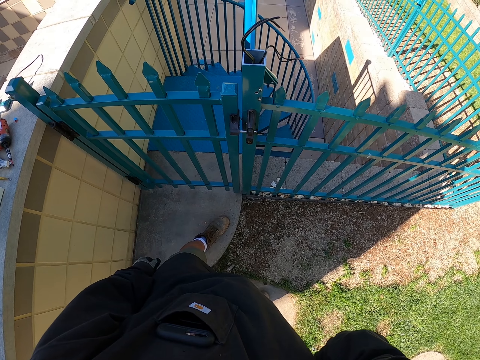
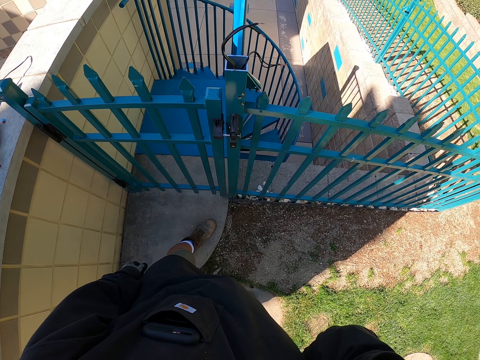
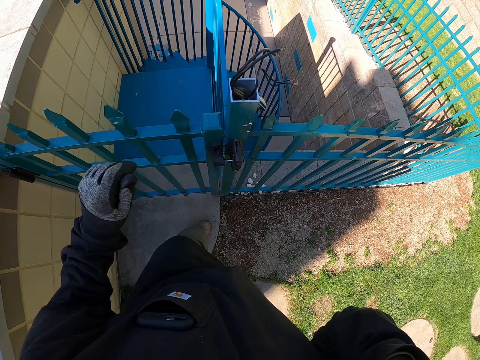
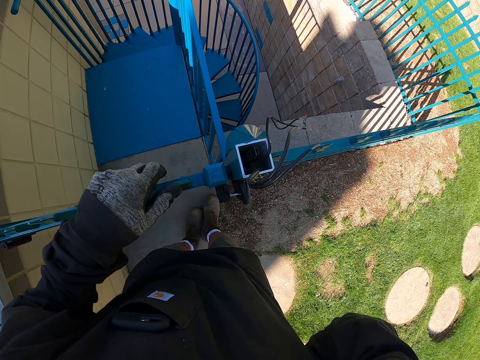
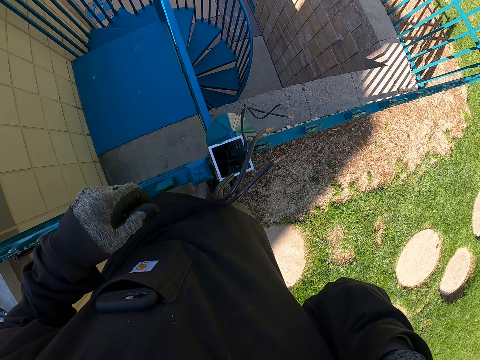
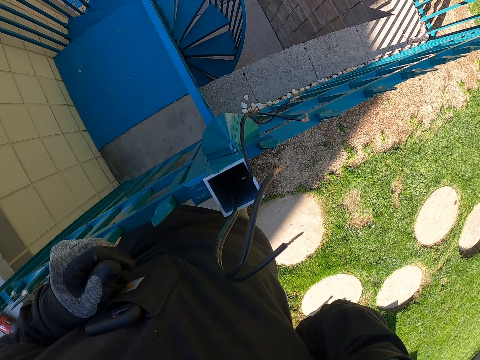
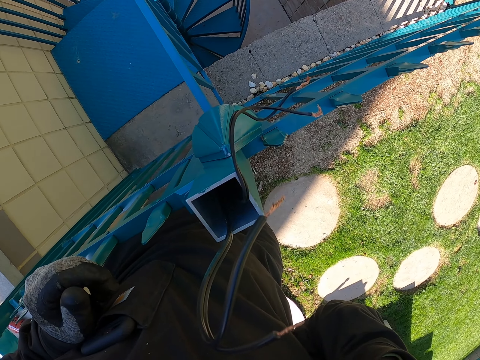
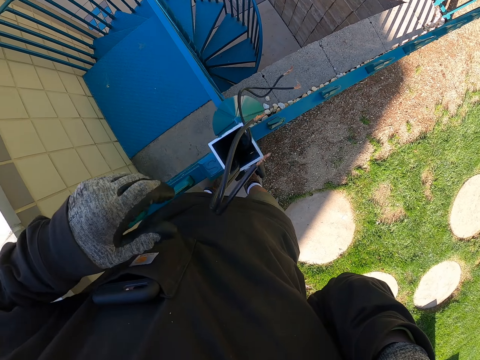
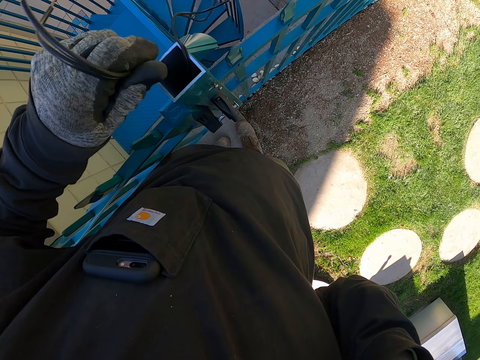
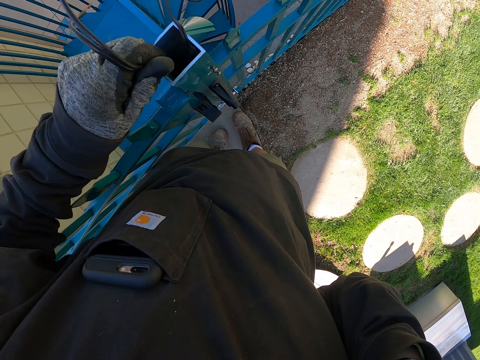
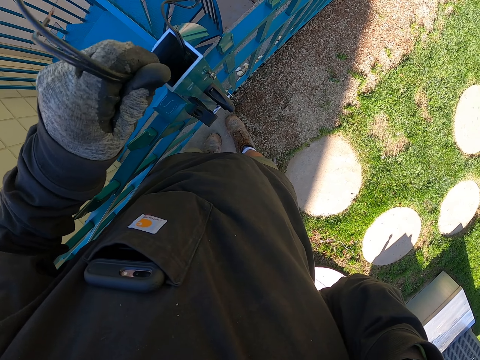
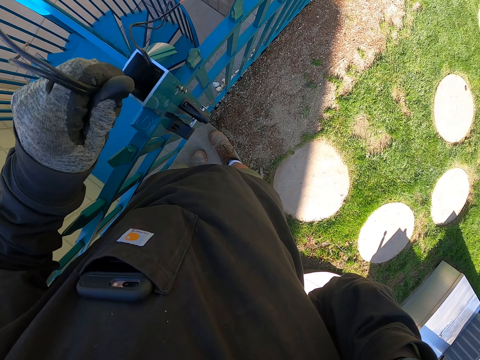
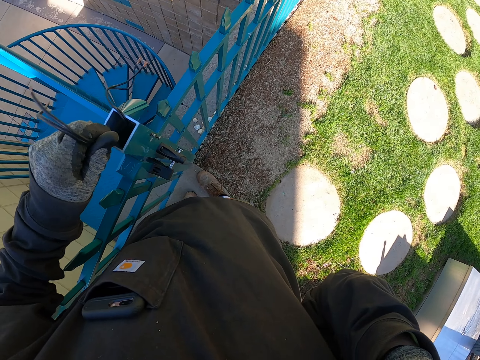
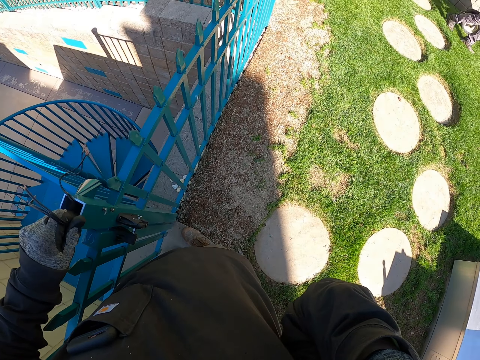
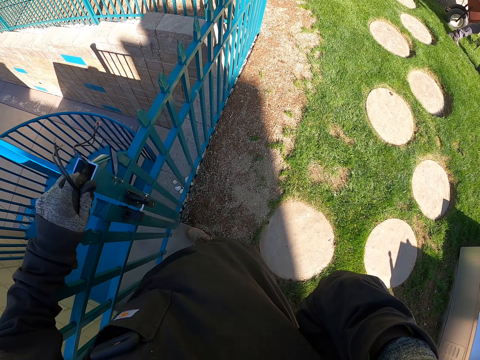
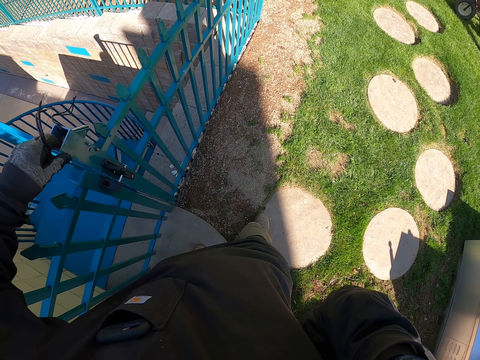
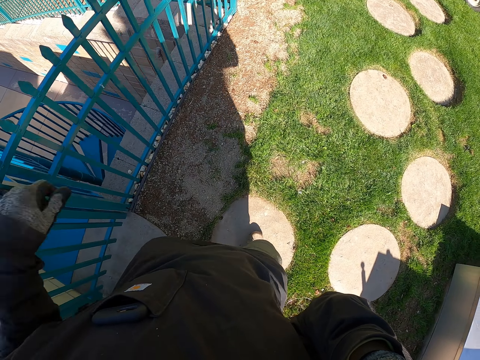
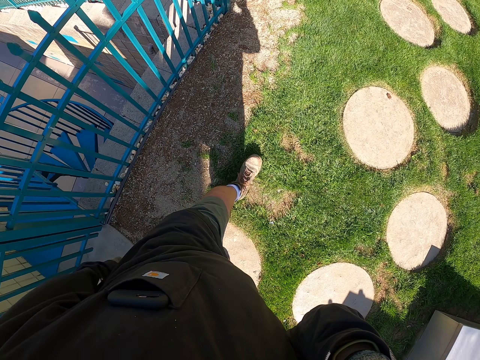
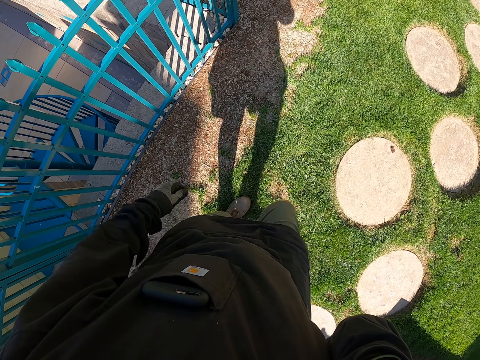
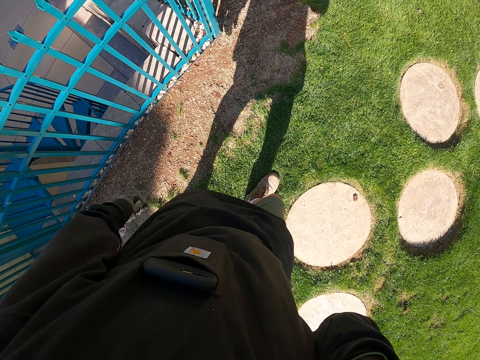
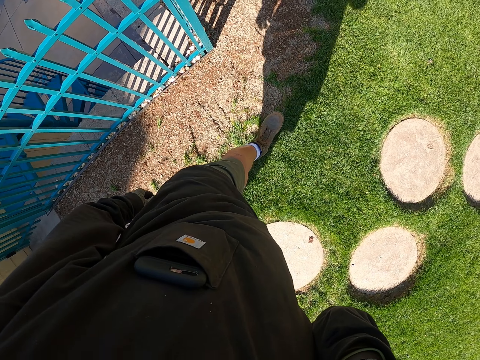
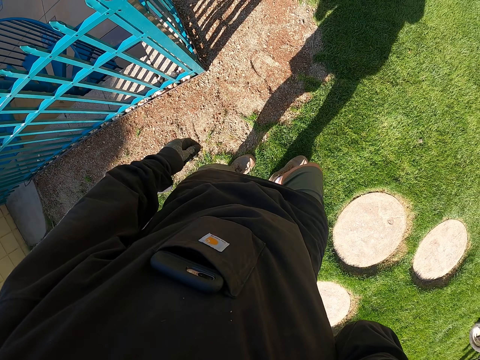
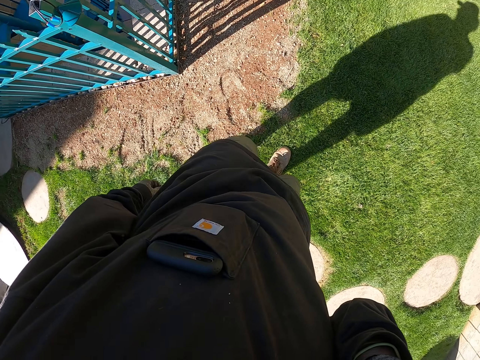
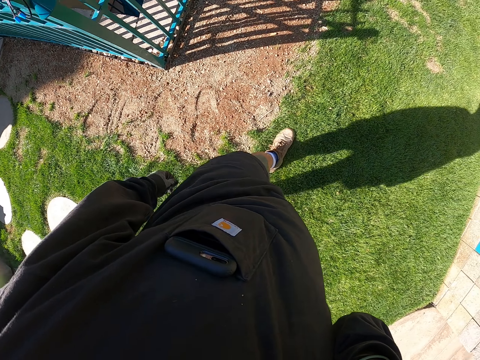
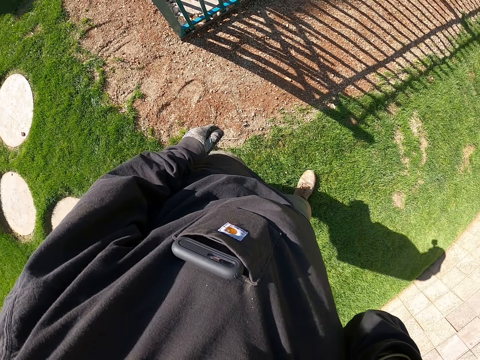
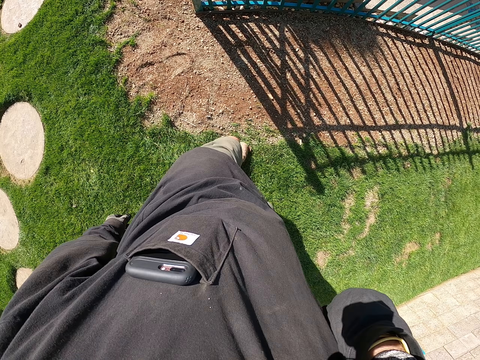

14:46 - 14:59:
The camera wearer holds on to the fence. They twist the cable on the gate. They do something with the cables. They walk along the fence and walk around the compound.

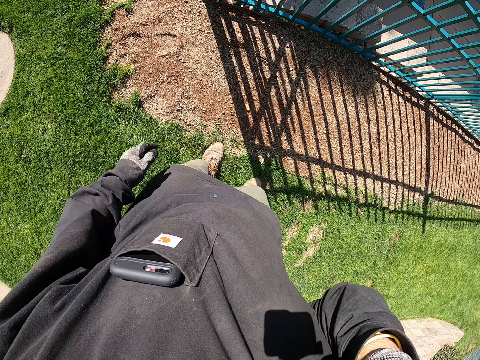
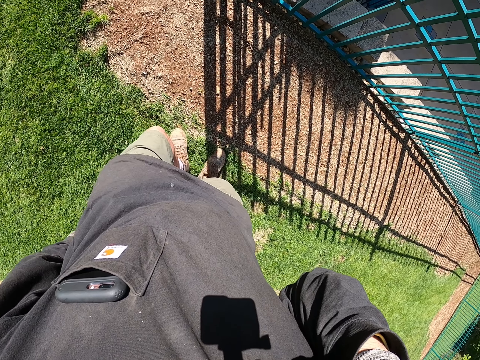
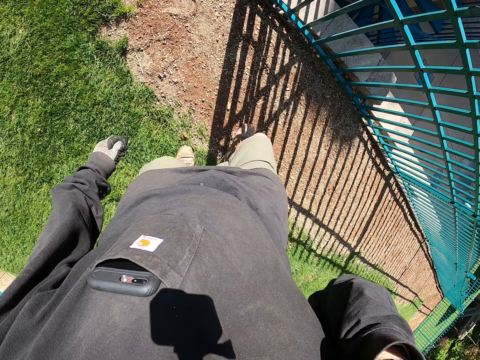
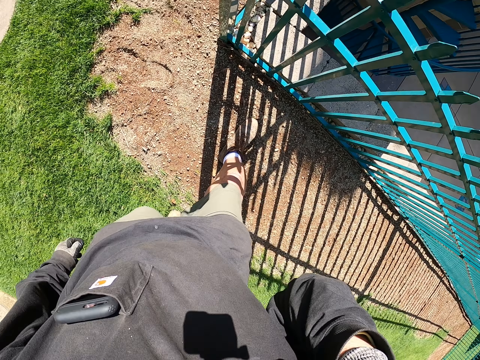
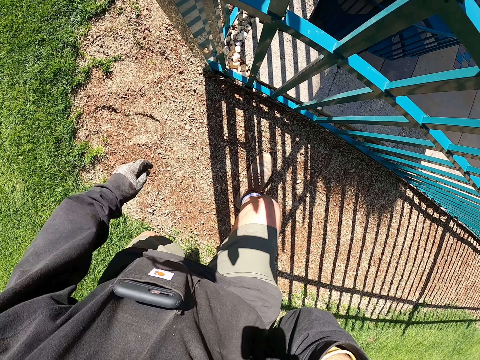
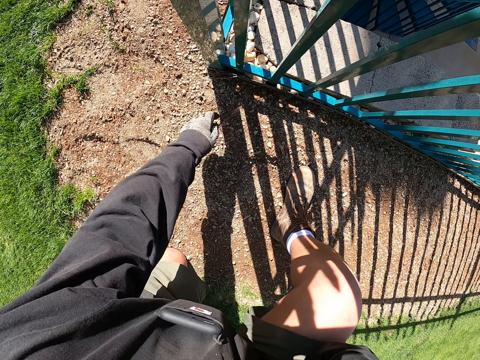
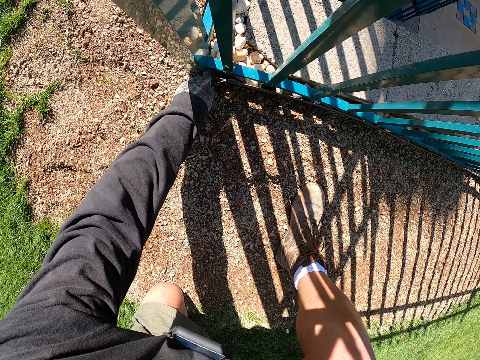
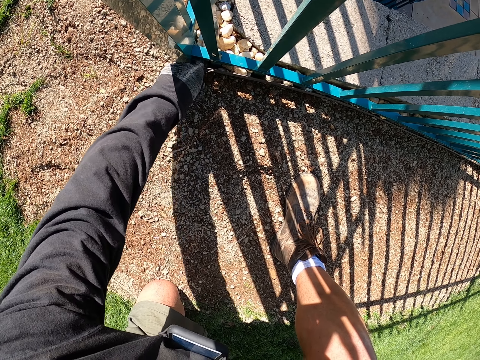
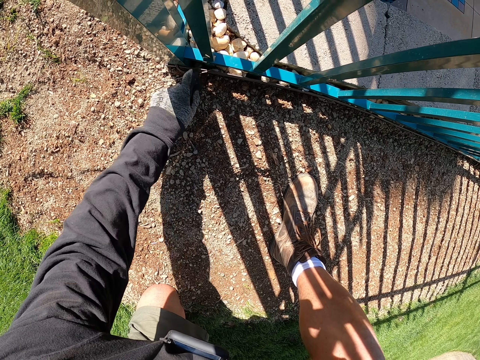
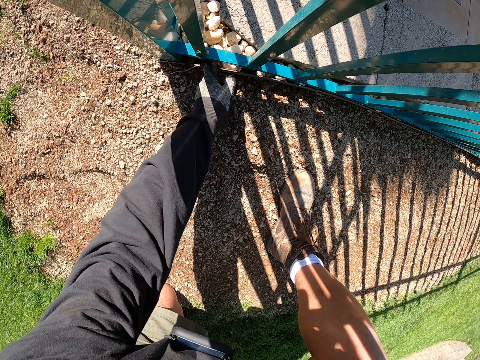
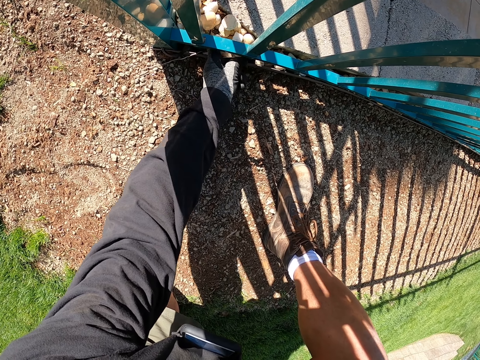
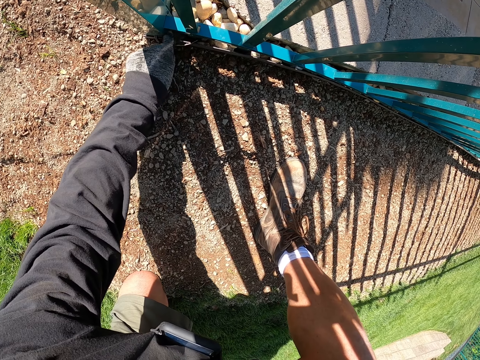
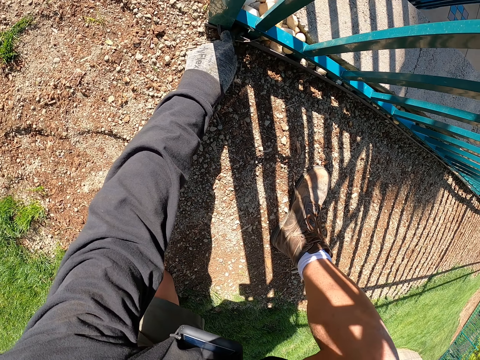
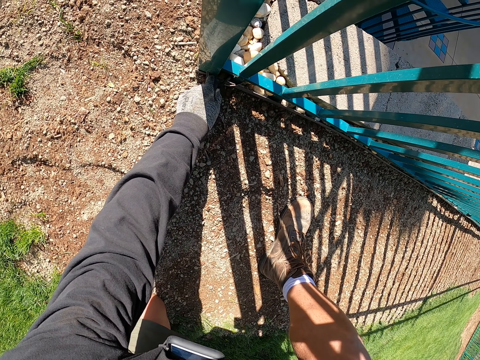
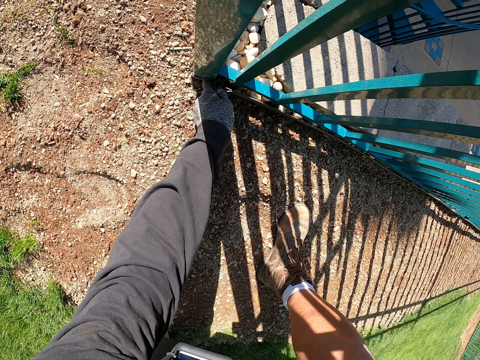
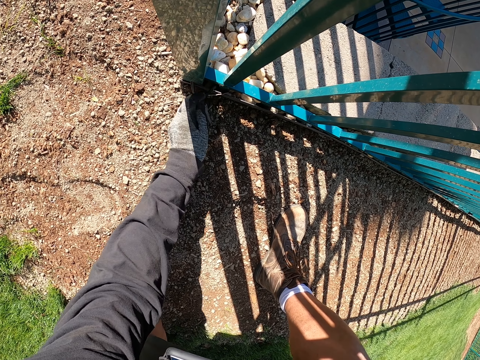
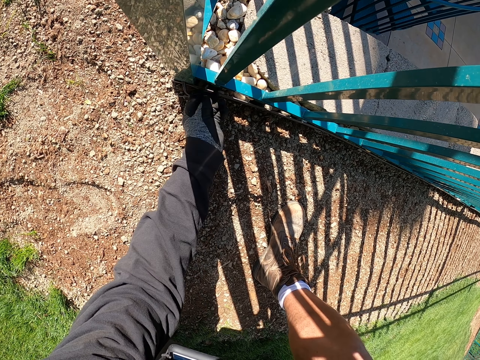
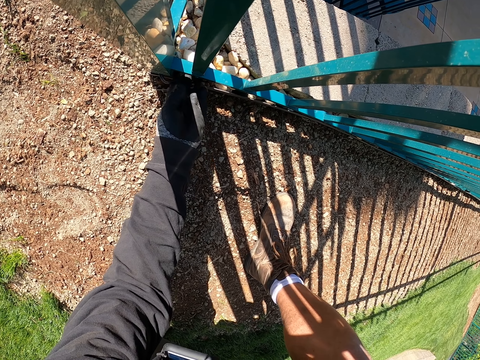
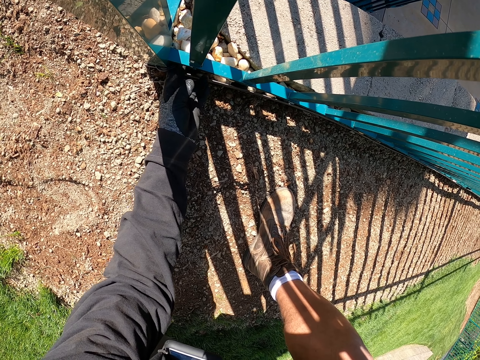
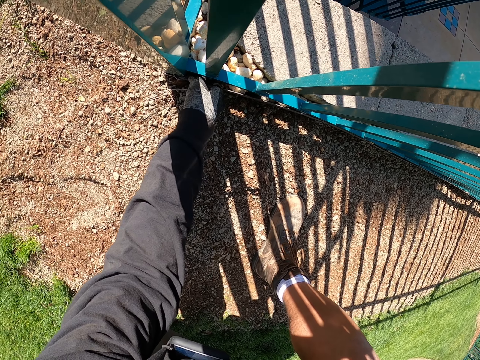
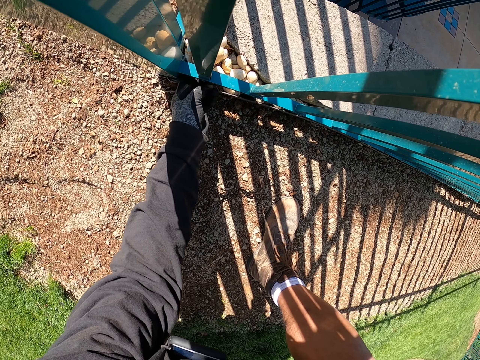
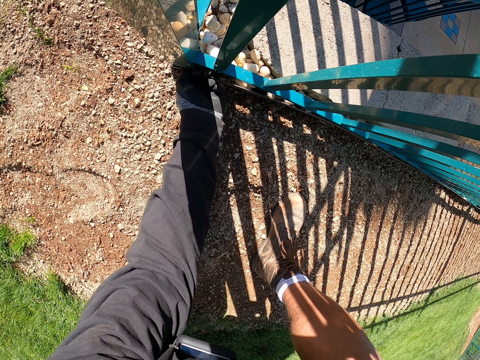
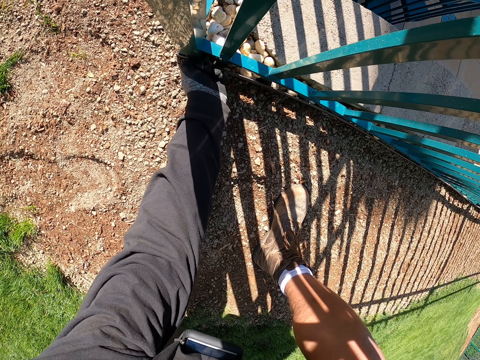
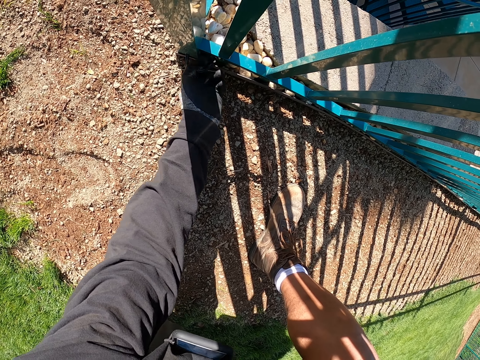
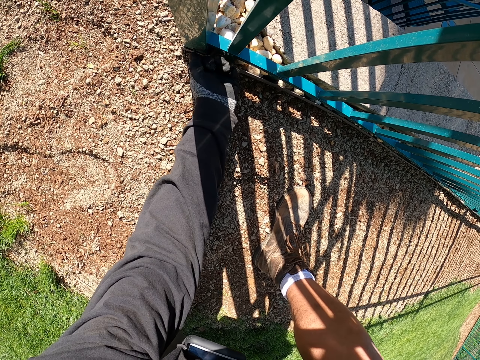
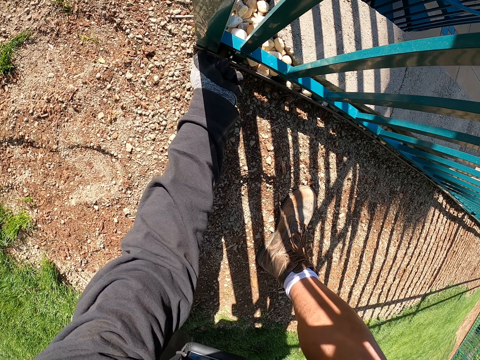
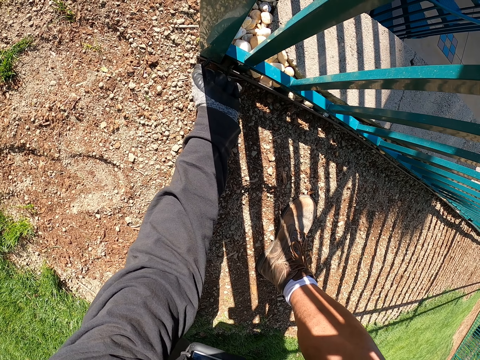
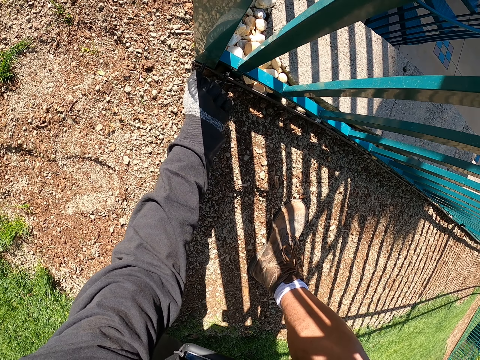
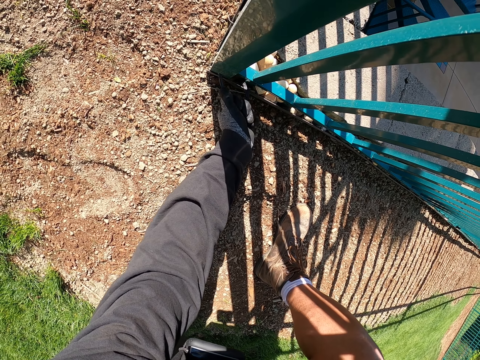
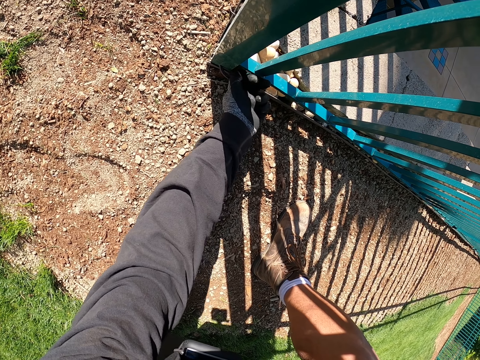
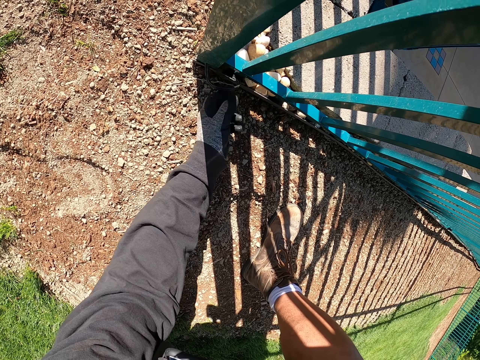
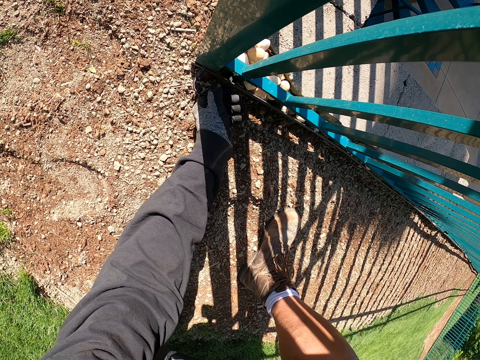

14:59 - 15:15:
The camera wearer bends on the corner of the fence. They touch something. They stretch the cable down the fence.
